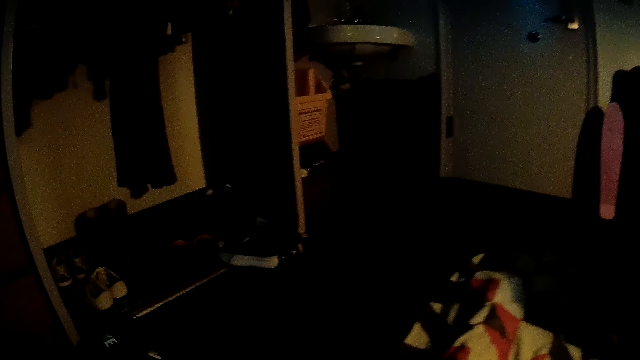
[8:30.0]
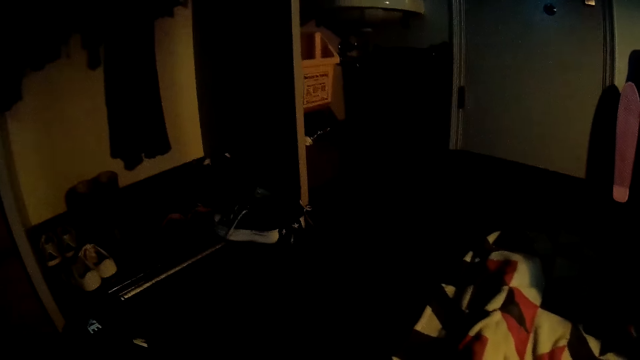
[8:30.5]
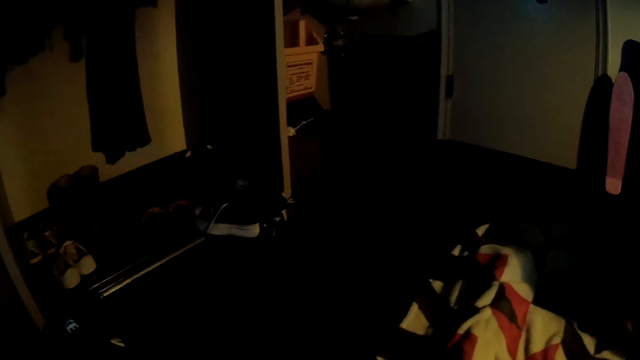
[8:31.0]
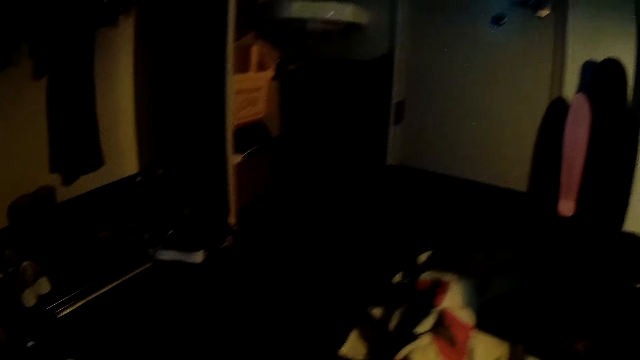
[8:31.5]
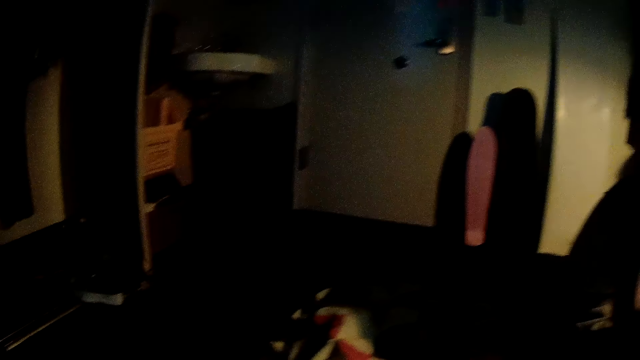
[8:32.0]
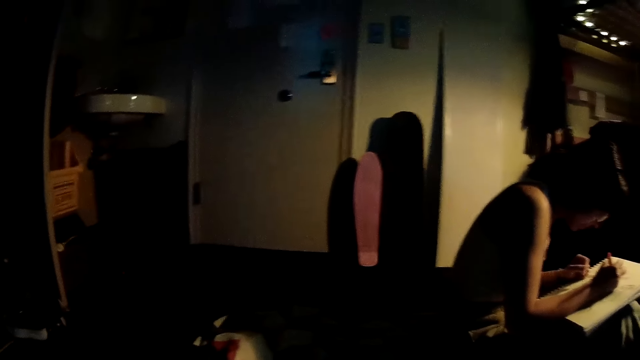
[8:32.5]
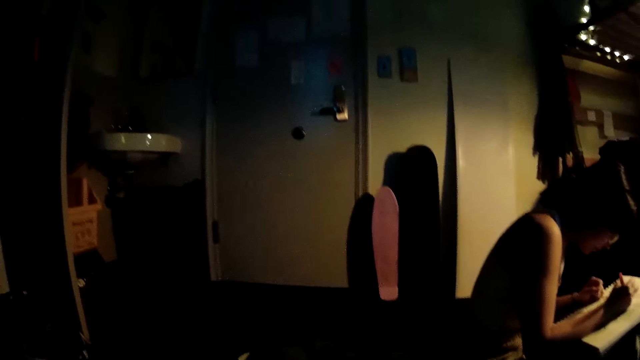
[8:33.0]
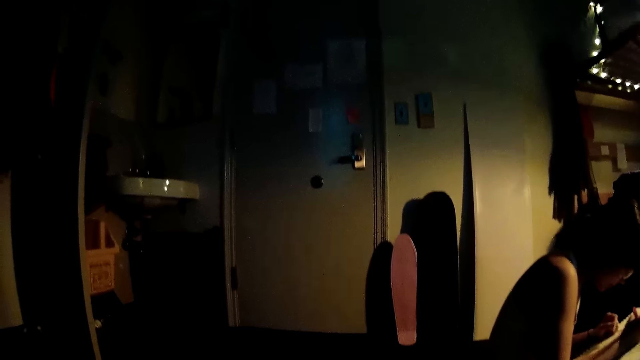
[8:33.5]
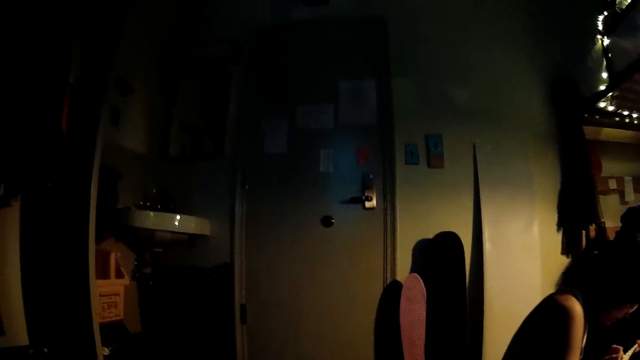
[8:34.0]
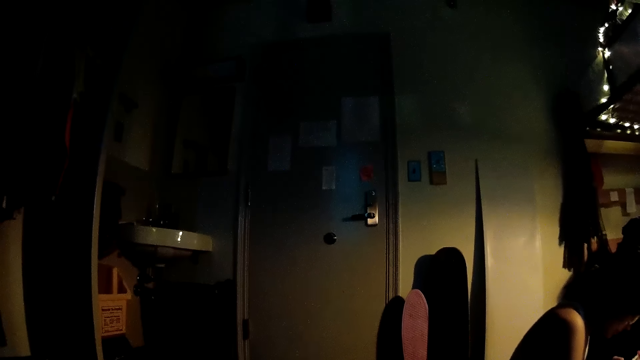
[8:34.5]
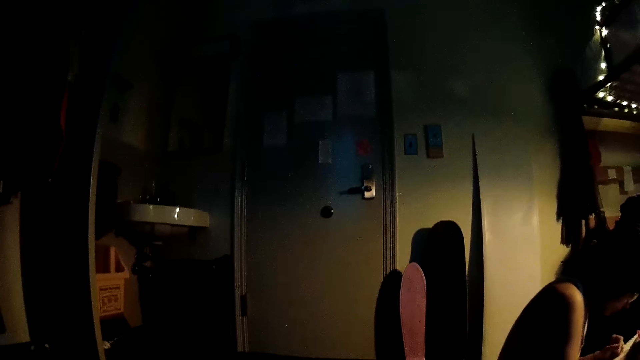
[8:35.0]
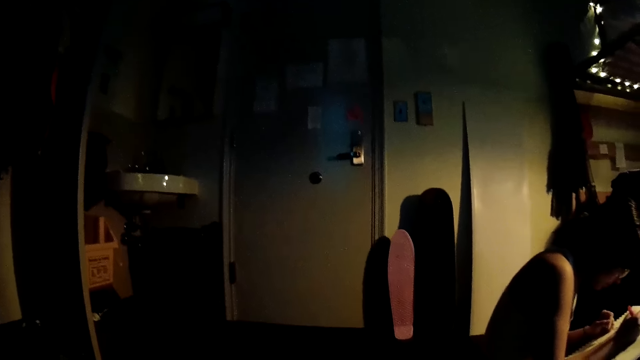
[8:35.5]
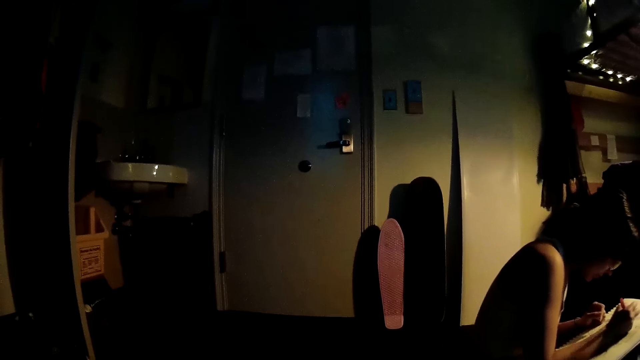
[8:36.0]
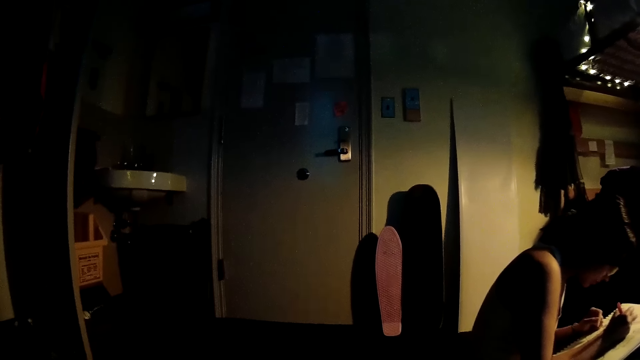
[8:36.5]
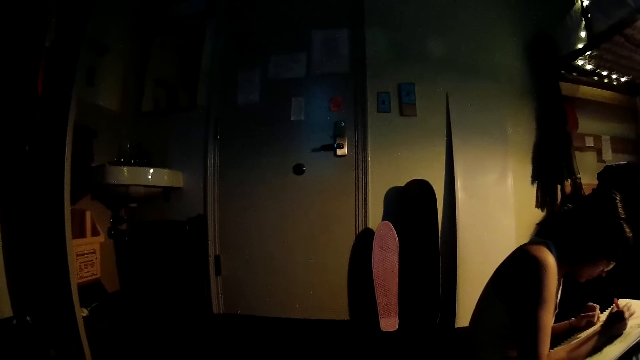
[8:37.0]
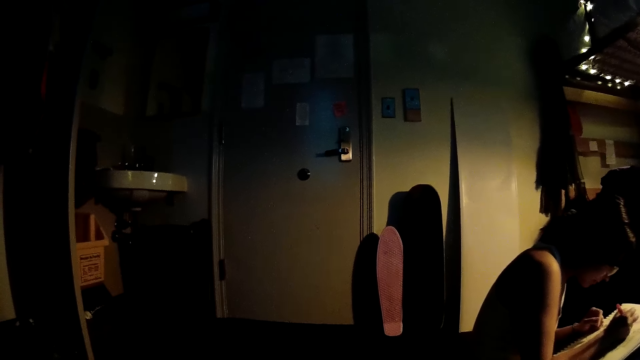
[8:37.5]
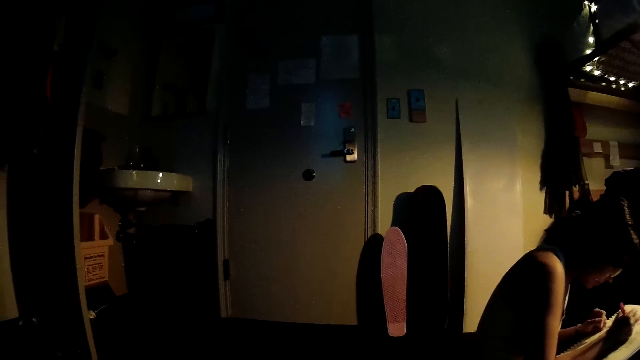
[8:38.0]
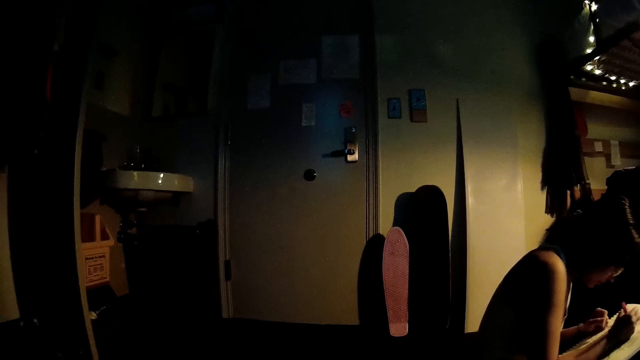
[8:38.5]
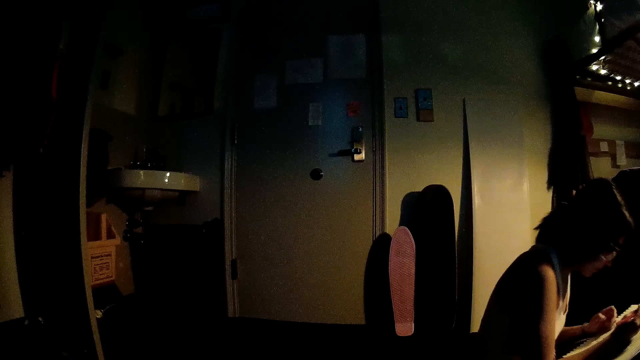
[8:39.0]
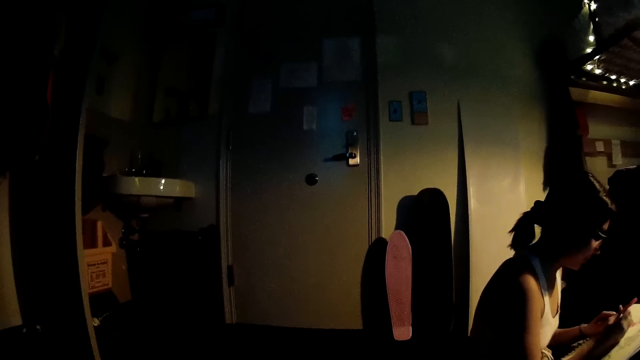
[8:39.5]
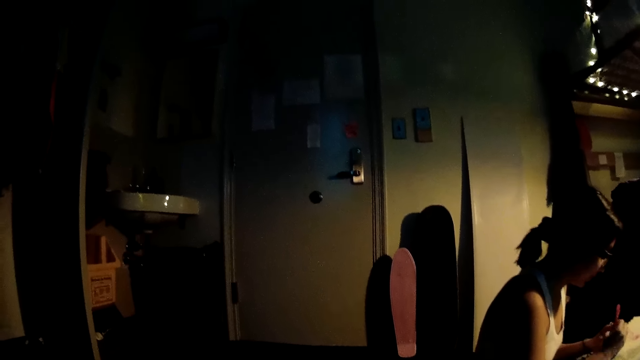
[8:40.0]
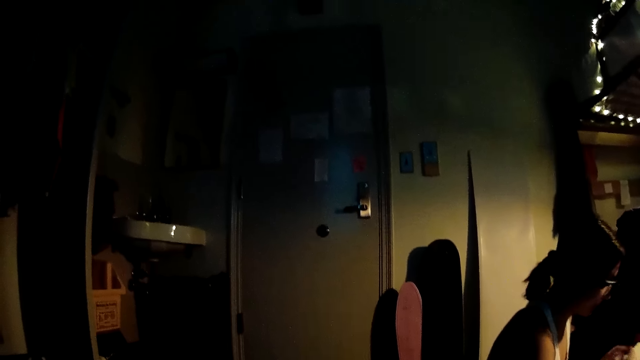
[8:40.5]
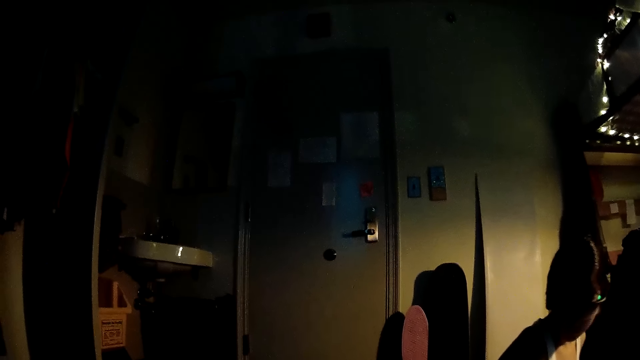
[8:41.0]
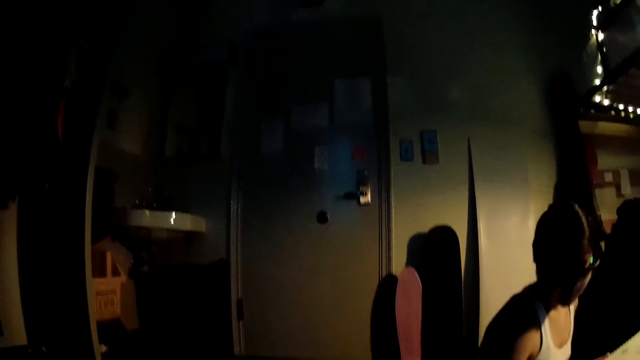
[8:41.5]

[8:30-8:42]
A woman removes the pen in her right hand from the drawing sheet and covers the pen with the lid in her left hand.

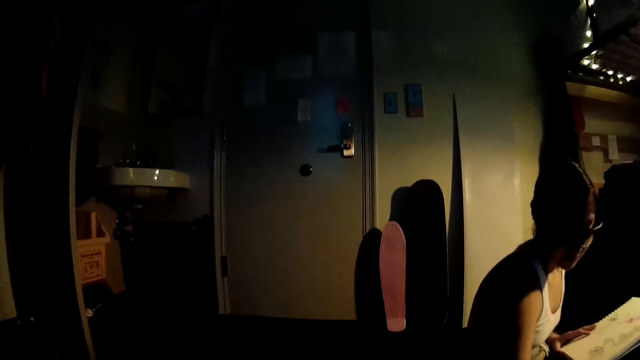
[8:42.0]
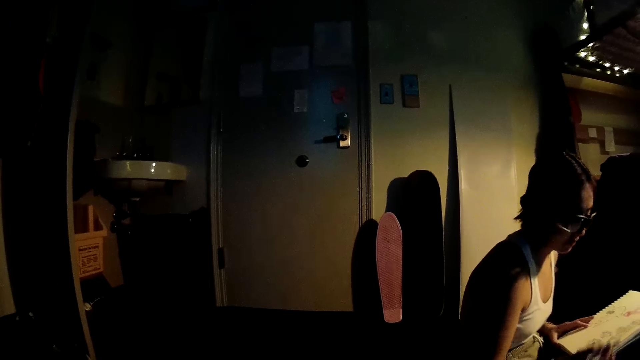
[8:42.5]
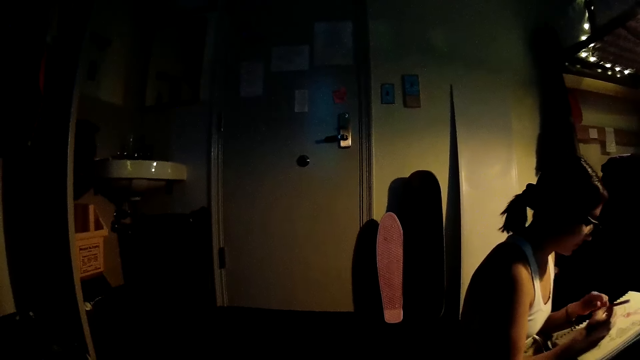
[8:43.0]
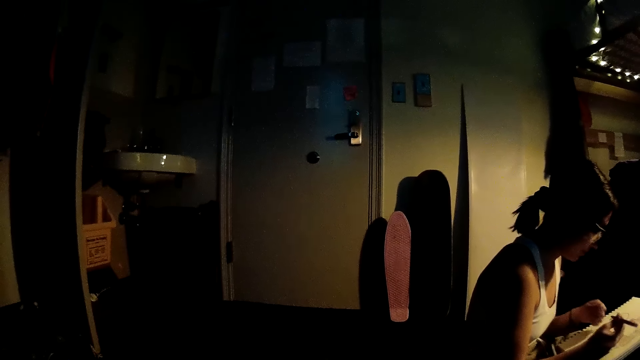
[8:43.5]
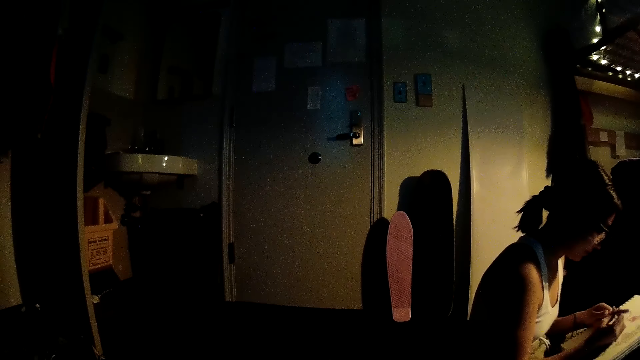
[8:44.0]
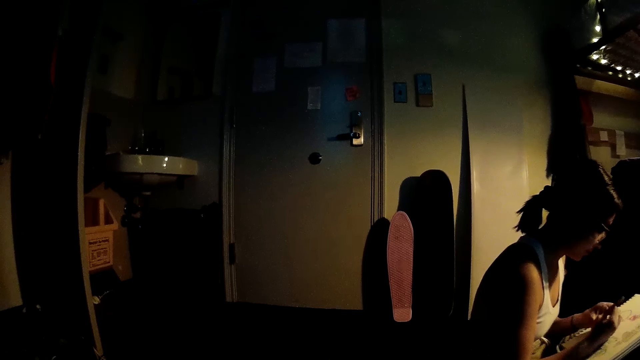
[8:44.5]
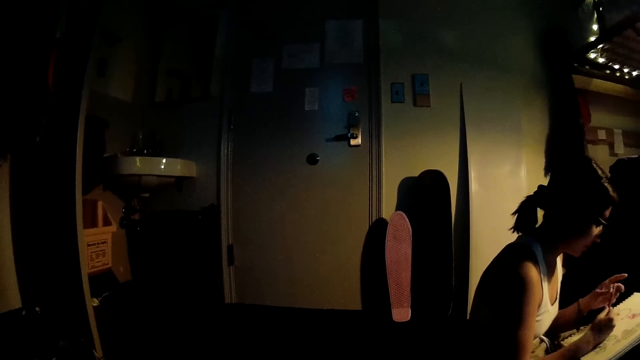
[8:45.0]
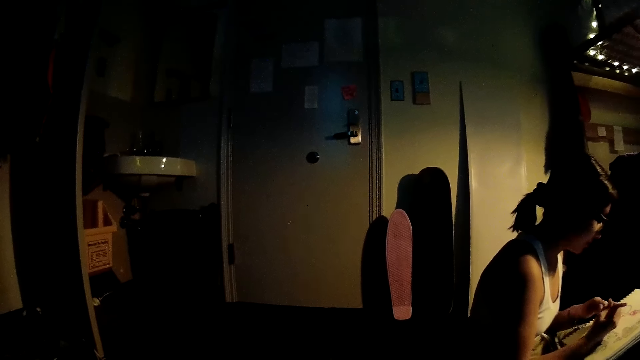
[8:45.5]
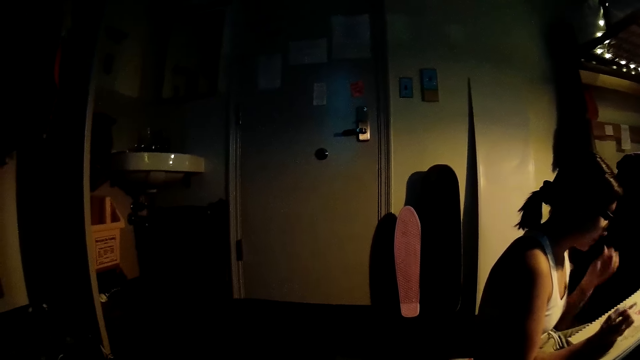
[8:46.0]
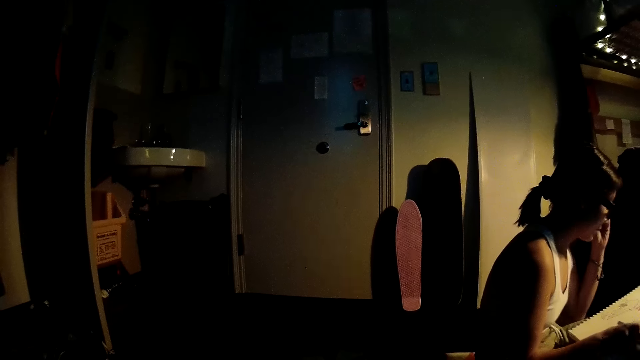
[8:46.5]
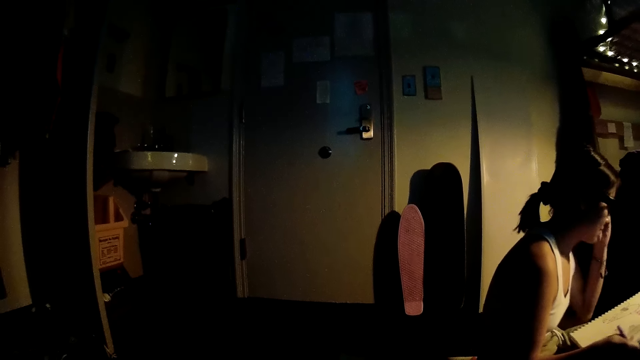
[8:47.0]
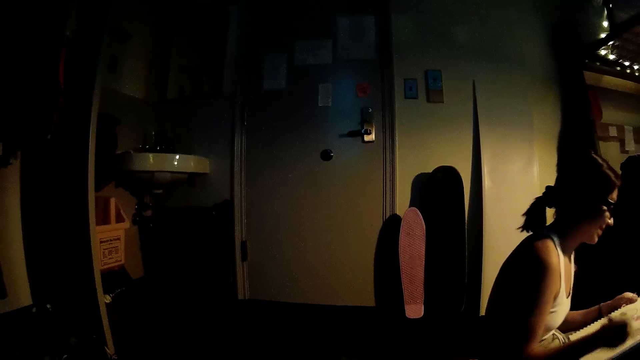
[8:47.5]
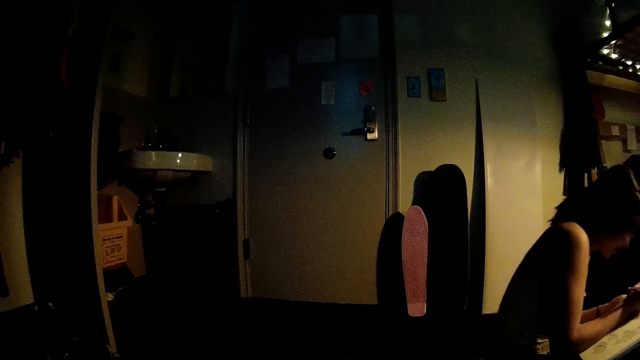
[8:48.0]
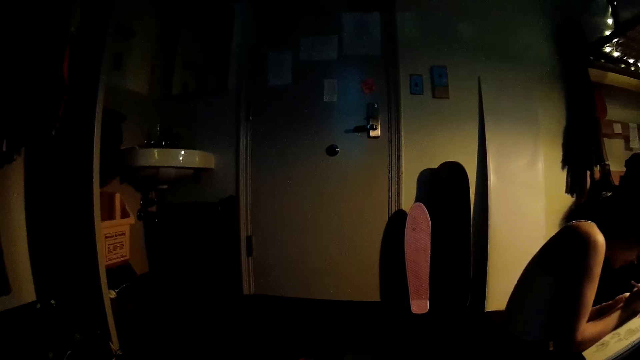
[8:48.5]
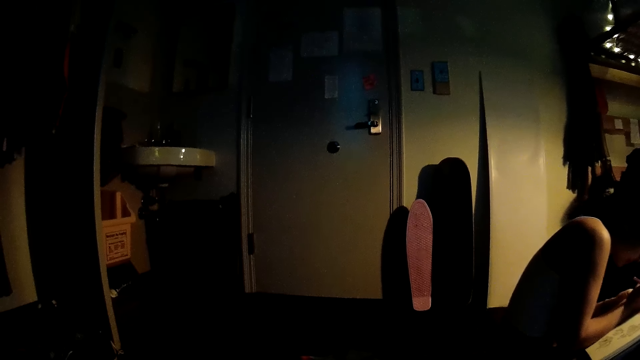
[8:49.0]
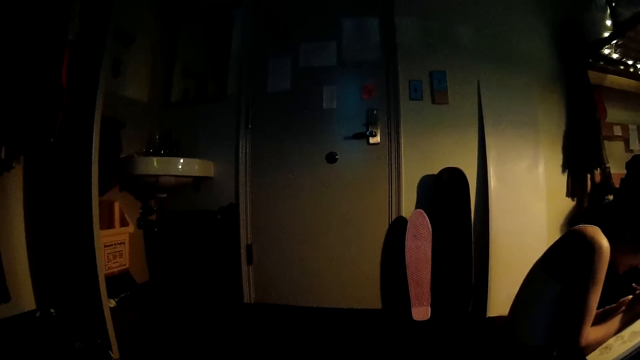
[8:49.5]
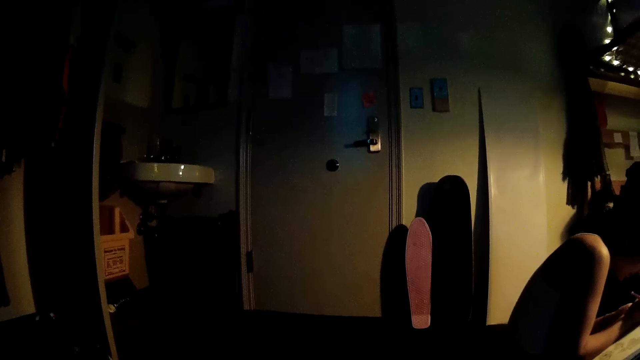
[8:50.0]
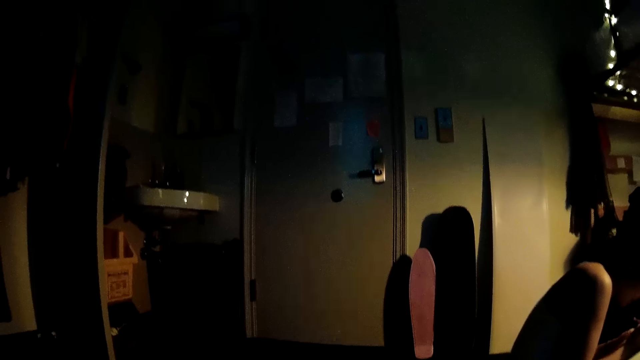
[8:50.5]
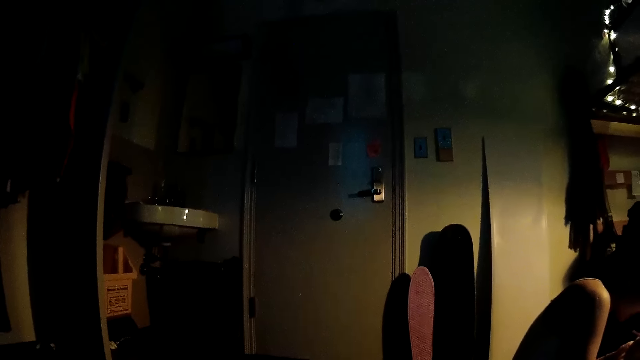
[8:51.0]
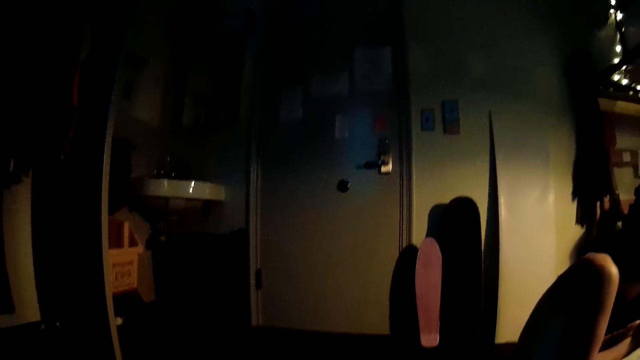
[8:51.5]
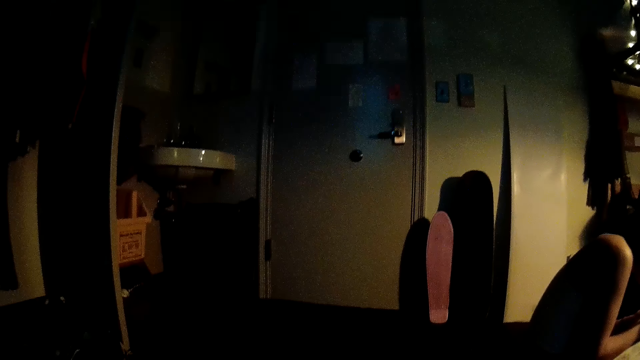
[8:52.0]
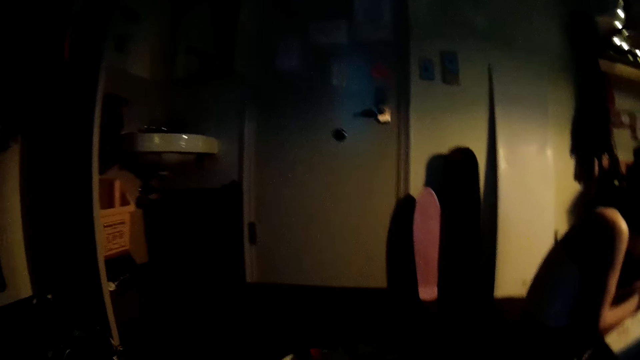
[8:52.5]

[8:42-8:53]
A woman holds a pen in her right hand. The woman touches the pen in her right hand with her left hand. The woman touches the camera on her face with her left hand. The woman draws on the drawing sheet with the pen in her right hand.
